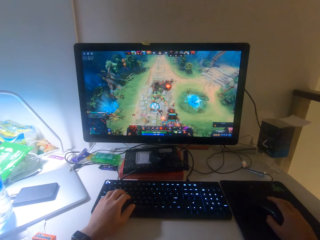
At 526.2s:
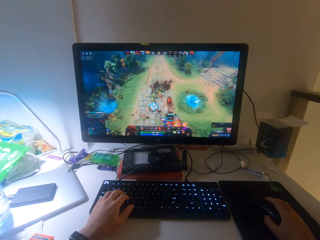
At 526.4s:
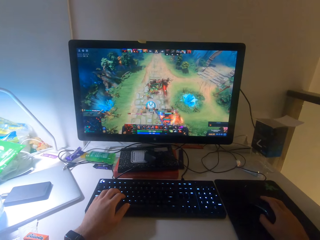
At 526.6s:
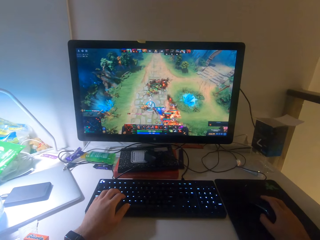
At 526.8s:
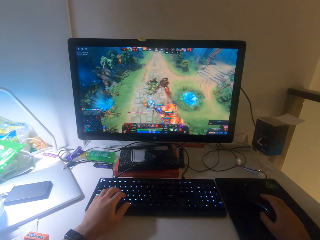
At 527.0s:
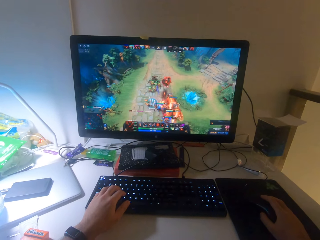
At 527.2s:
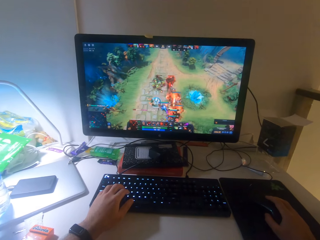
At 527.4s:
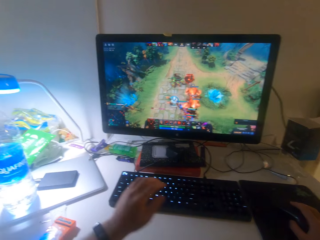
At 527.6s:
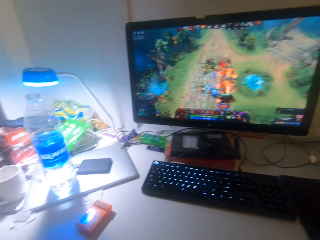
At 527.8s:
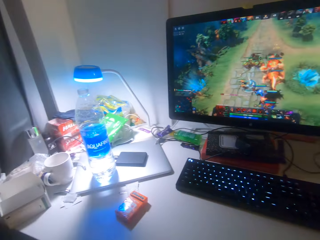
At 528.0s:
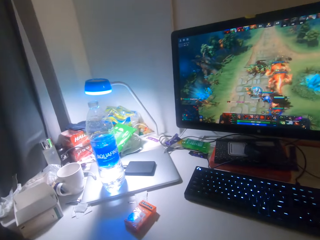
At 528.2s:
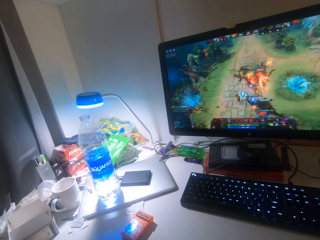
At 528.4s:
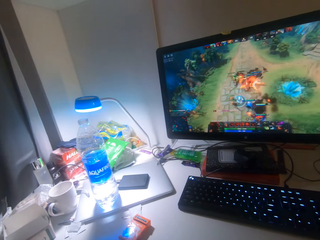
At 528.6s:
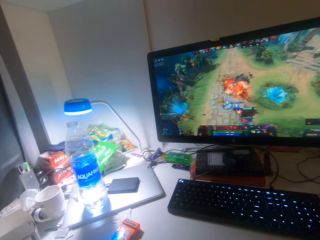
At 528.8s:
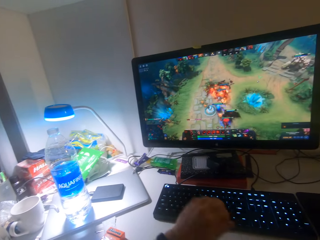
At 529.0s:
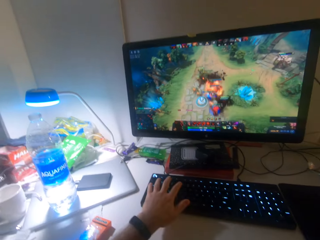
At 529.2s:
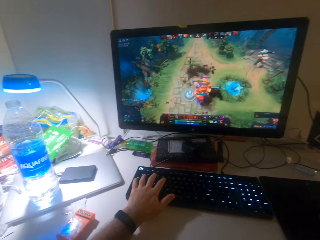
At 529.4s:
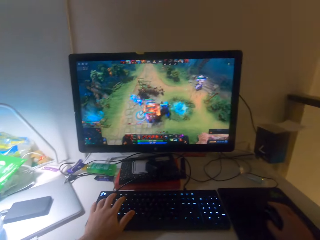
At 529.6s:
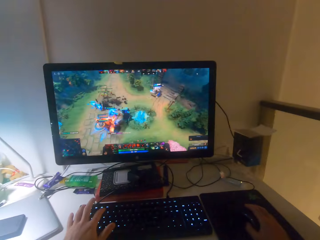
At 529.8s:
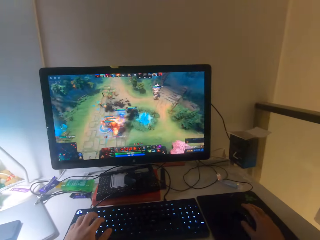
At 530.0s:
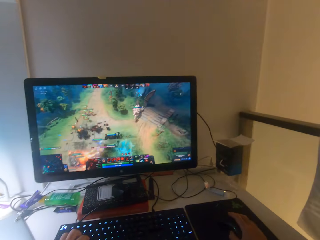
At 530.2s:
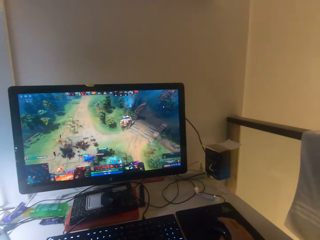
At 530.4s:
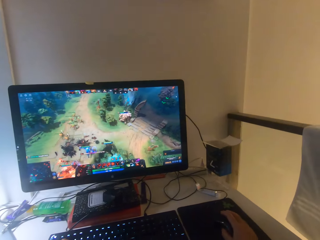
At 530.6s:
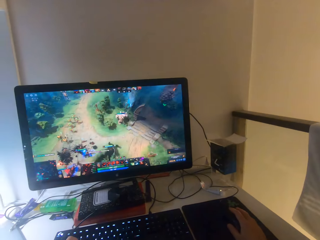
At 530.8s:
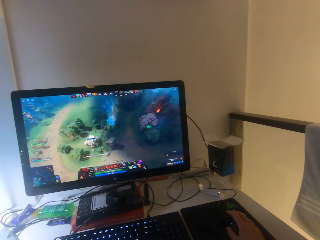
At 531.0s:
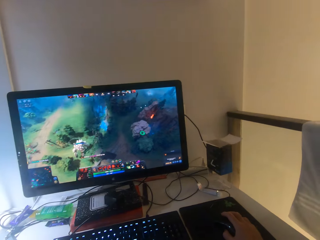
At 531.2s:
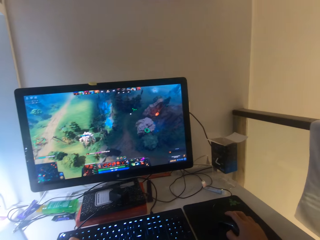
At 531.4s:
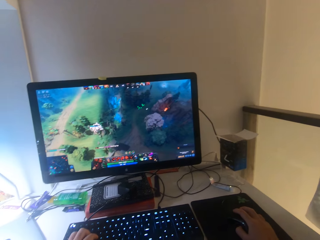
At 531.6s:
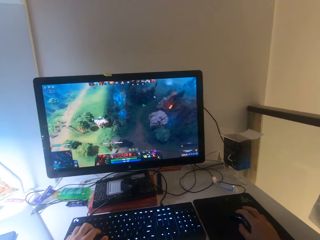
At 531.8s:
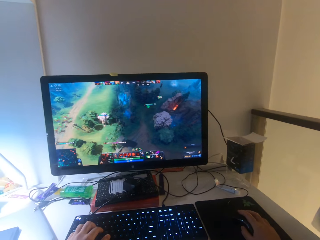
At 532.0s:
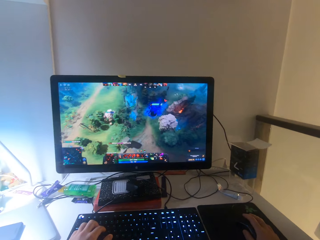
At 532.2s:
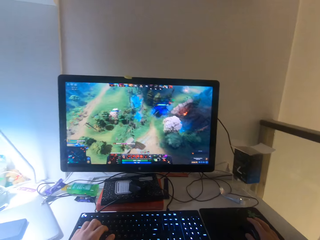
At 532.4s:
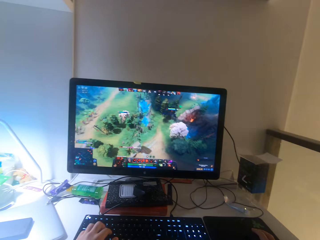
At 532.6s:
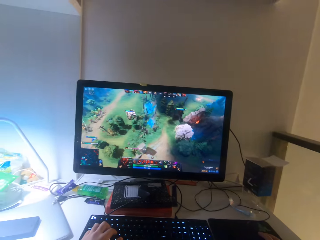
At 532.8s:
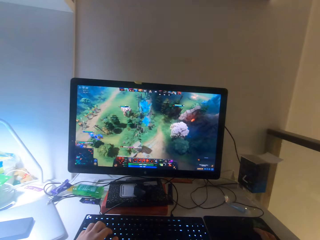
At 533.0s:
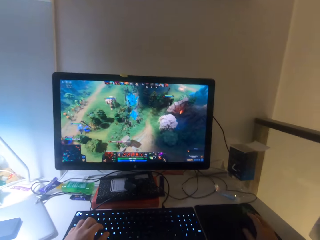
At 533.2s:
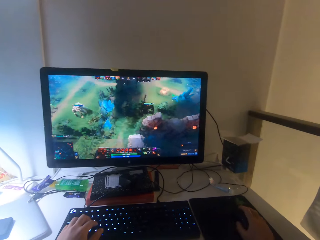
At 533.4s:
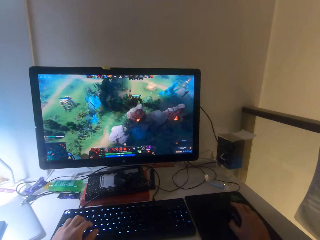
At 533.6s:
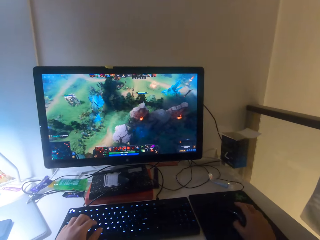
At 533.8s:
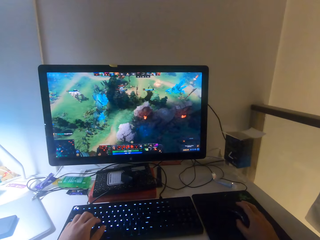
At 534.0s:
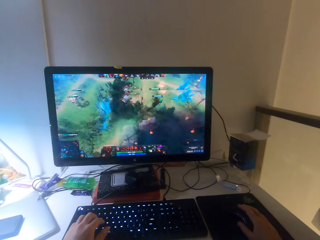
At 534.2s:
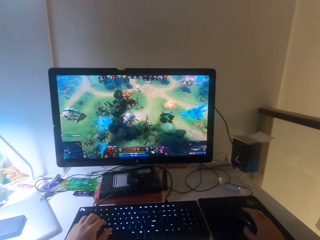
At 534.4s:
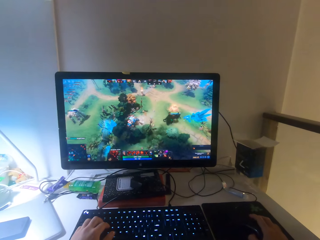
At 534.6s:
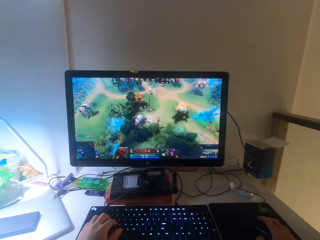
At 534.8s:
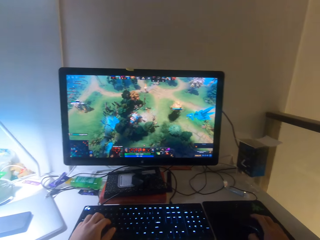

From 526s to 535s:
The camera wearer removes the left hand from the keyboard. They return the left hand on the keyboard.

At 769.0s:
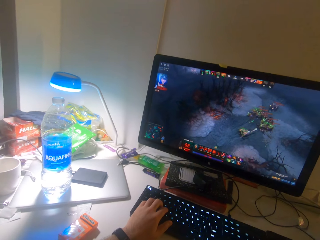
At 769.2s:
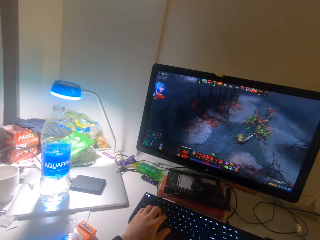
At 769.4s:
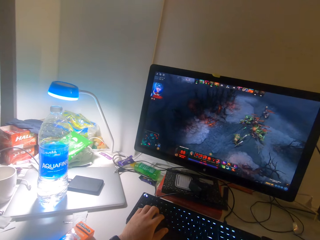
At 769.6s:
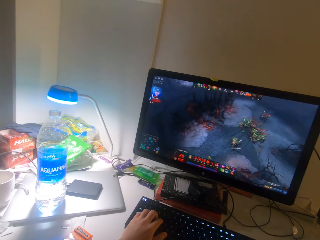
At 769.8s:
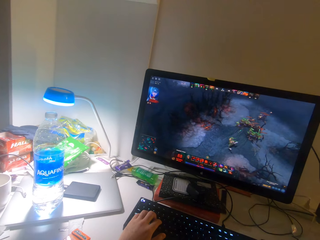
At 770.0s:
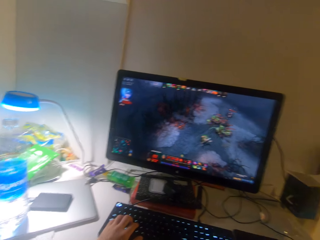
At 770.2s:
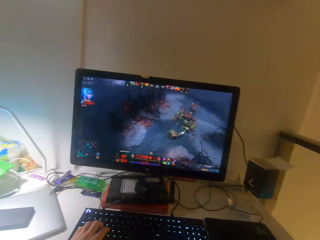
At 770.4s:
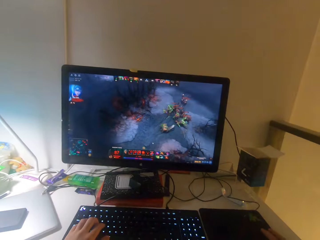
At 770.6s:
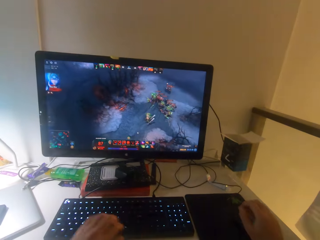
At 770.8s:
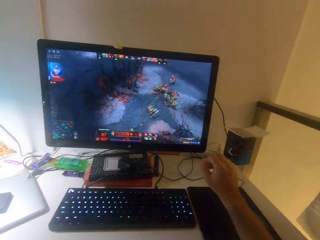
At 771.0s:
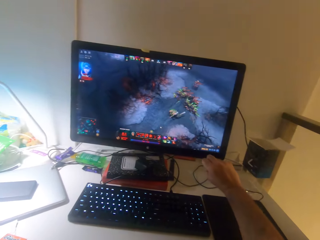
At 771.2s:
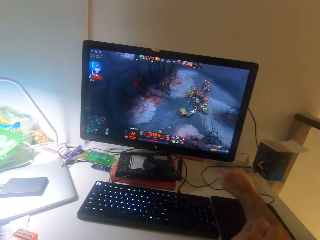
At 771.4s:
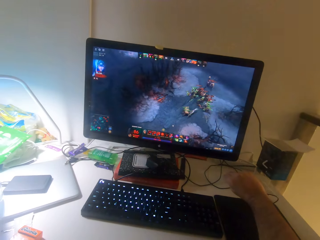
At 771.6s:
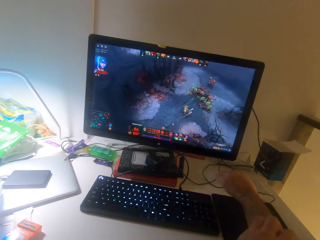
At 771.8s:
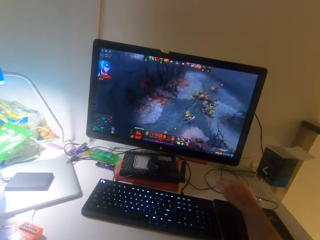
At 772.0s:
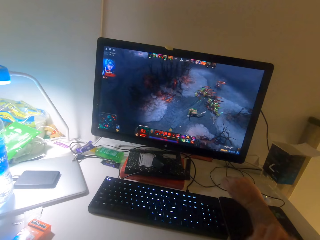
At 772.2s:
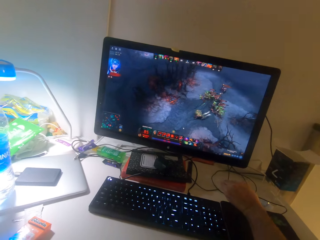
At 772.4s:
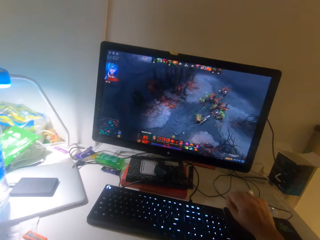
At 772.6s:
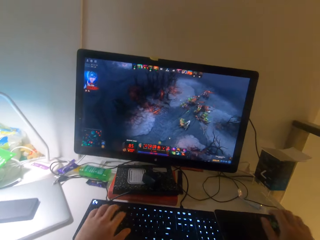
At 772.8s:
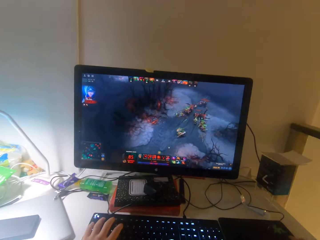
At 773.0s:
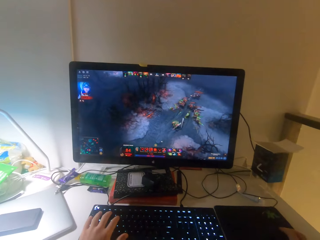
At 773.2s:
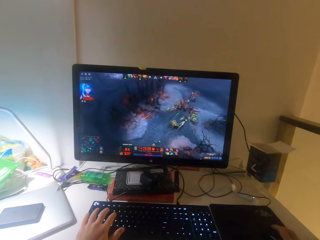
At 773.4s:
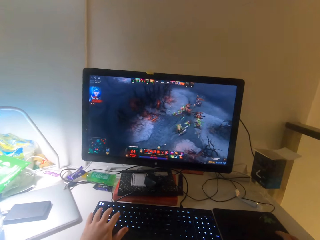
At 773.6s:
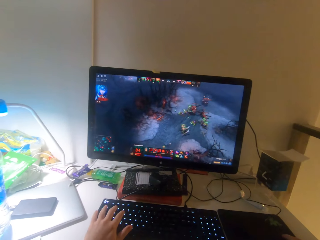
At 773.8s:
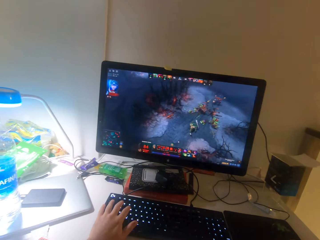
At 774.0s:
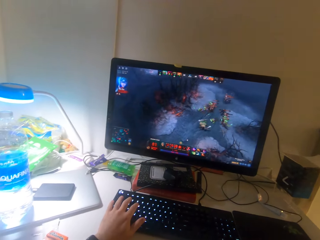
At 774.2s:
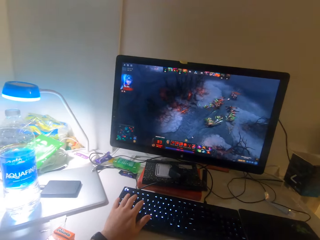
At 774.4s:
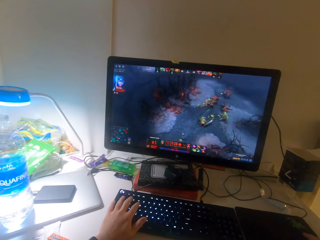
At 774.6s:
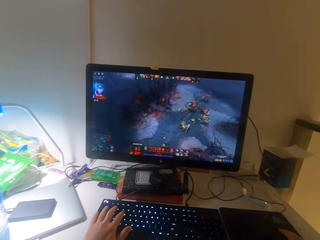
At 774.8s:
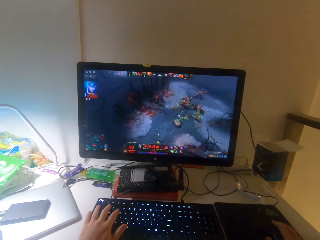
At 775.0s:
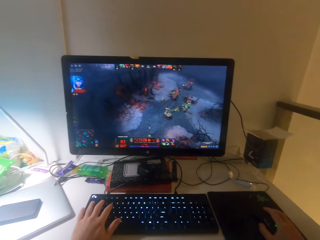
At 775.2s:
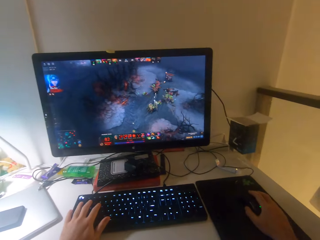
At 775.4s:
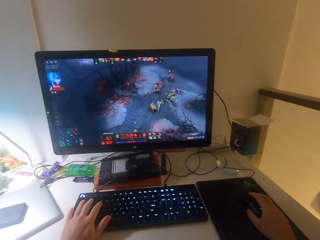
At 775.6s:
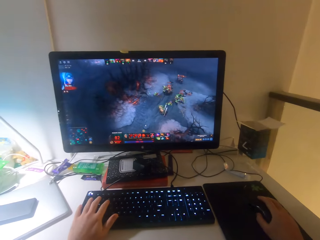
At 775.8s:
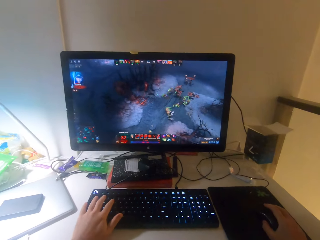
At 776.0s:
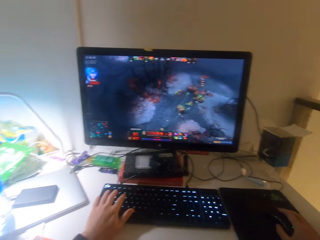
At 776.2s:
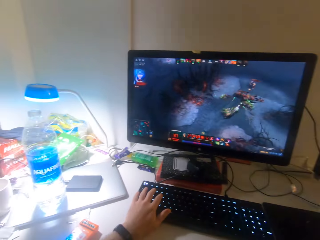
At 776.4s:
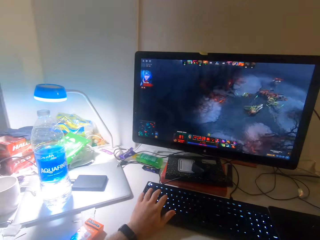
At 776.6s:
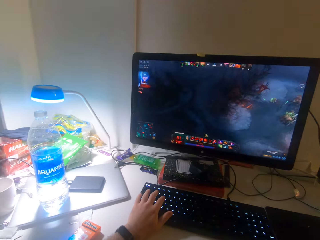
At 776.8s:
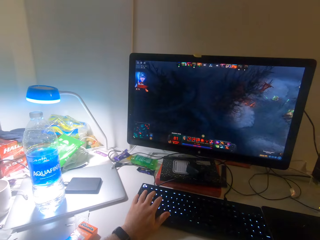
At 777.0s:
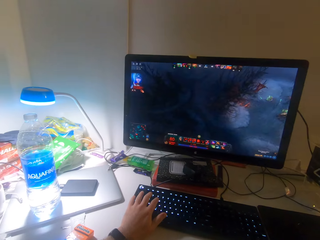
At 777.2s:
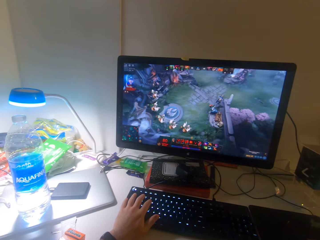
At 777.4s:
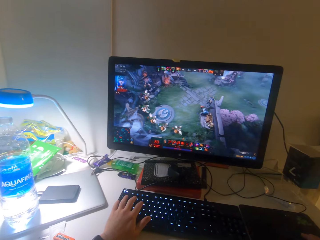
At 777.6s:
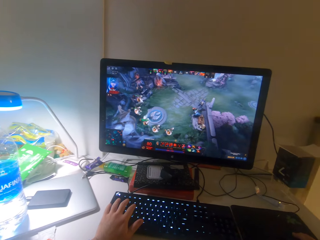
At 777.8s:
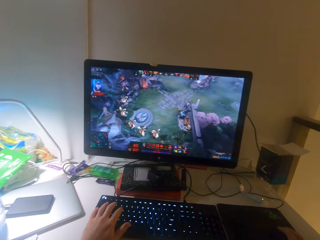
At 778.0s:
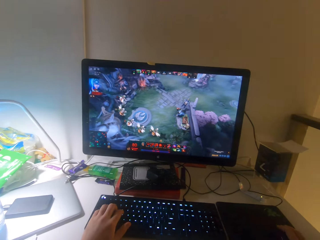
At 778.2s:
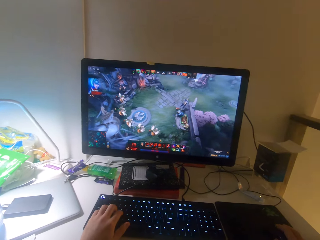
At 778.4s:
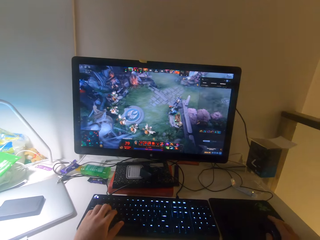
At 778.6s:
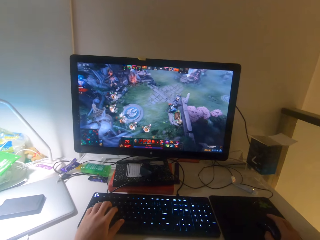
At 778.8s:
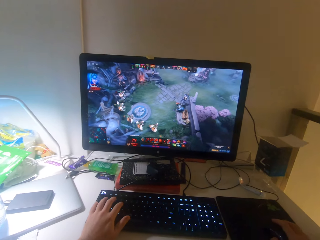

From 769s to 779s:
The camera wearer stretches his hands. He plays a game on the computer.
